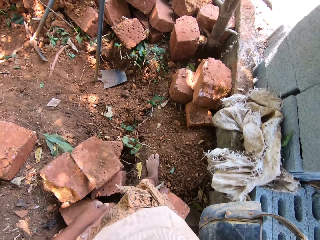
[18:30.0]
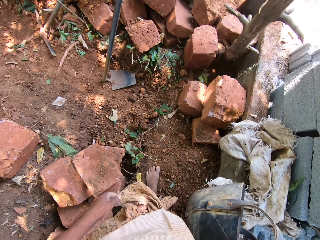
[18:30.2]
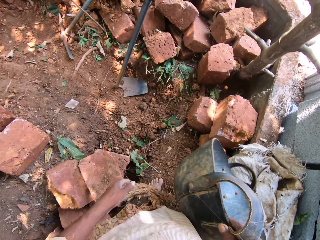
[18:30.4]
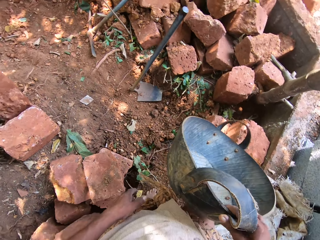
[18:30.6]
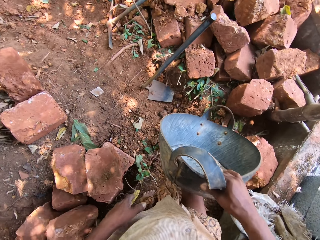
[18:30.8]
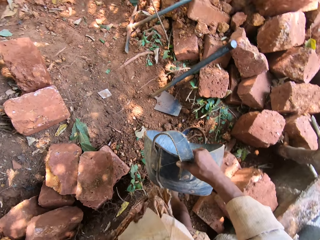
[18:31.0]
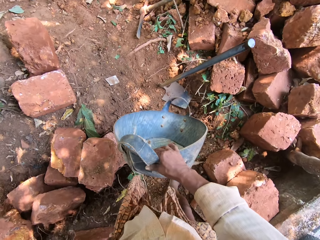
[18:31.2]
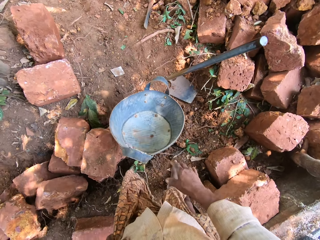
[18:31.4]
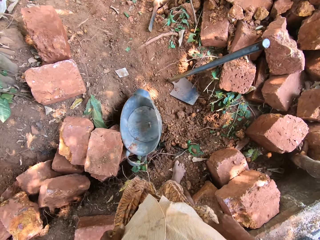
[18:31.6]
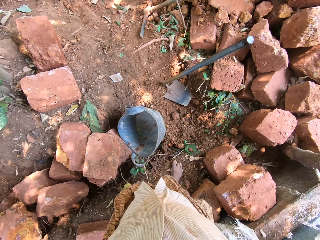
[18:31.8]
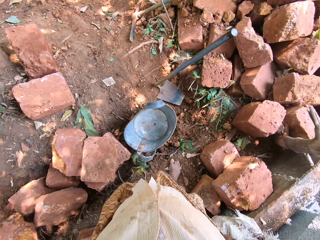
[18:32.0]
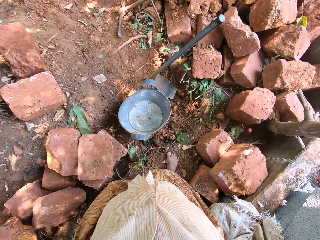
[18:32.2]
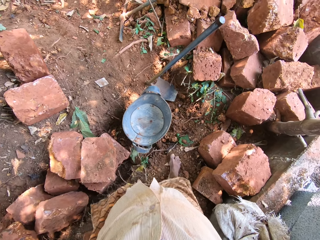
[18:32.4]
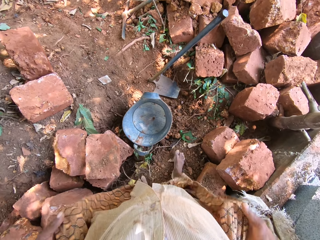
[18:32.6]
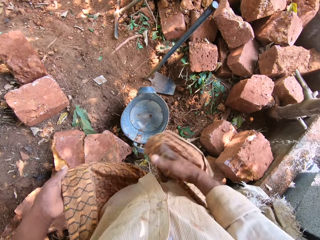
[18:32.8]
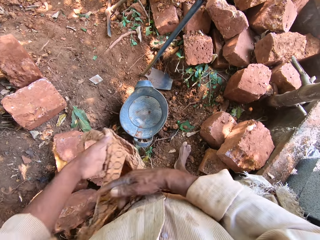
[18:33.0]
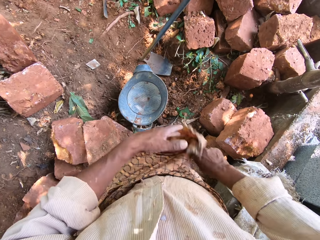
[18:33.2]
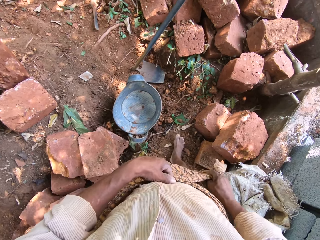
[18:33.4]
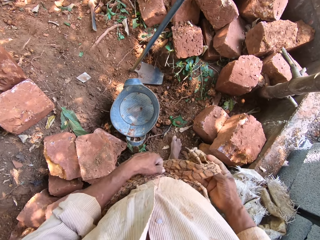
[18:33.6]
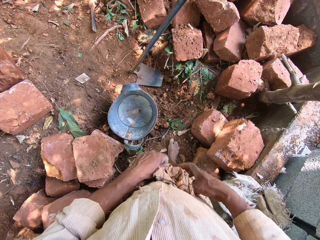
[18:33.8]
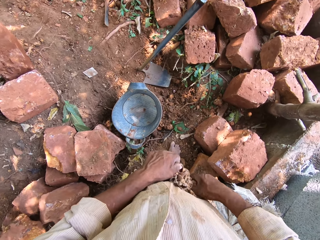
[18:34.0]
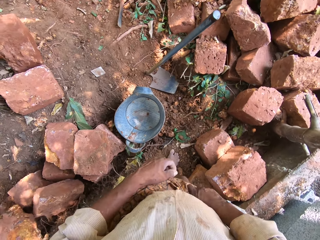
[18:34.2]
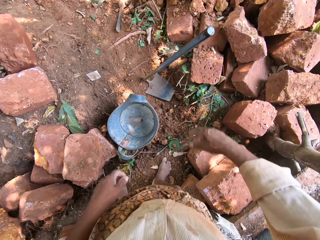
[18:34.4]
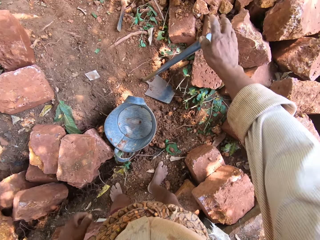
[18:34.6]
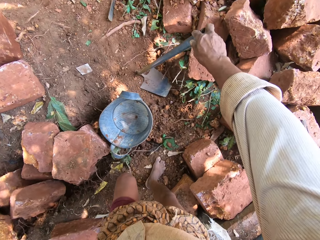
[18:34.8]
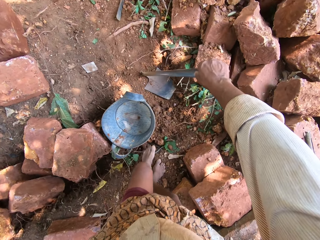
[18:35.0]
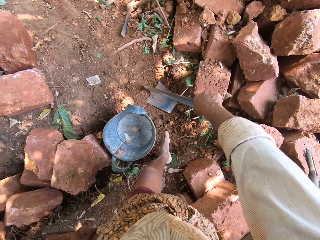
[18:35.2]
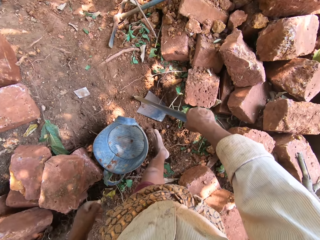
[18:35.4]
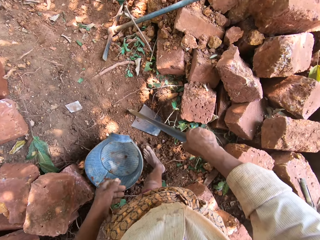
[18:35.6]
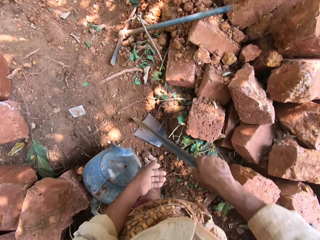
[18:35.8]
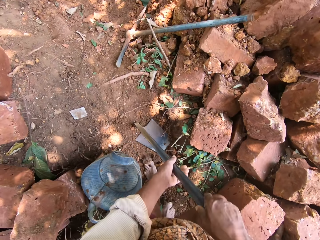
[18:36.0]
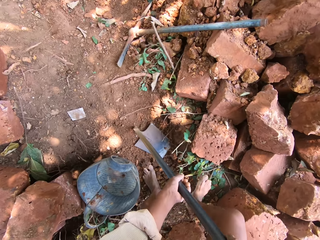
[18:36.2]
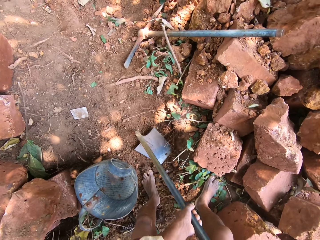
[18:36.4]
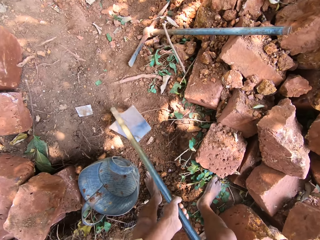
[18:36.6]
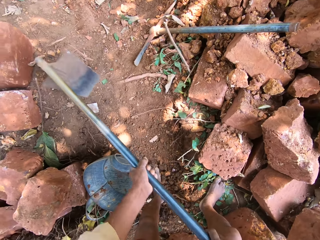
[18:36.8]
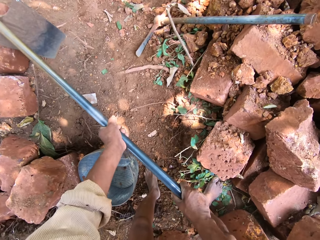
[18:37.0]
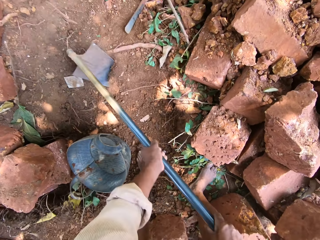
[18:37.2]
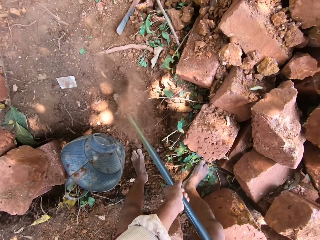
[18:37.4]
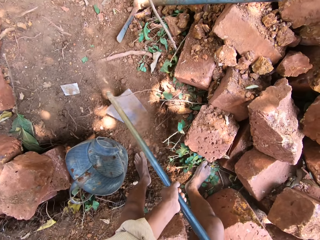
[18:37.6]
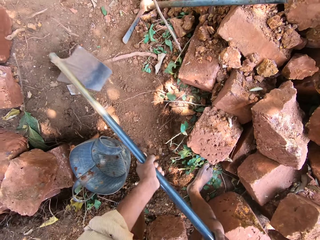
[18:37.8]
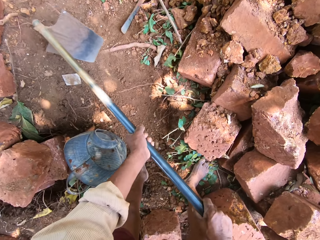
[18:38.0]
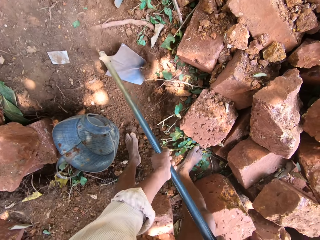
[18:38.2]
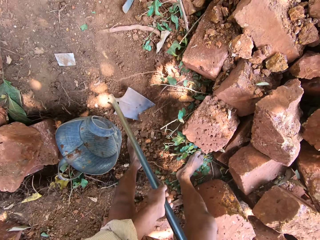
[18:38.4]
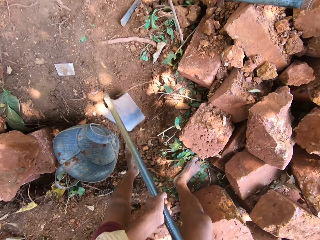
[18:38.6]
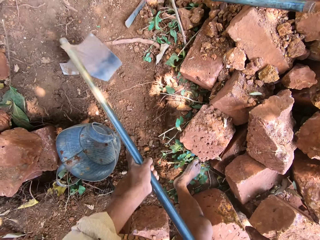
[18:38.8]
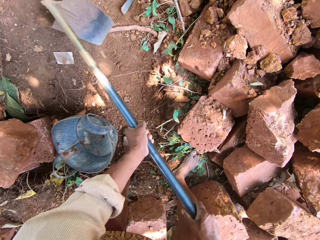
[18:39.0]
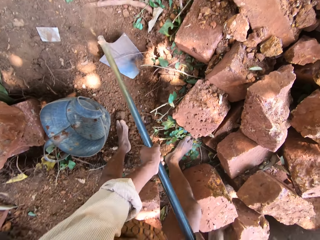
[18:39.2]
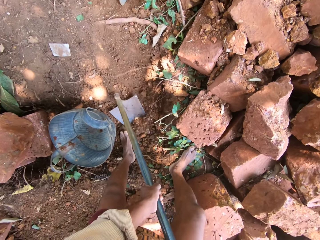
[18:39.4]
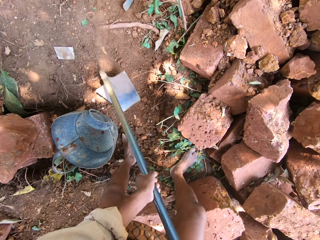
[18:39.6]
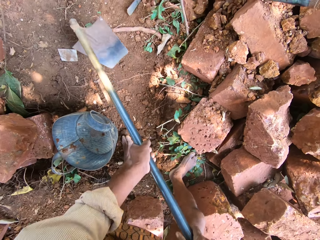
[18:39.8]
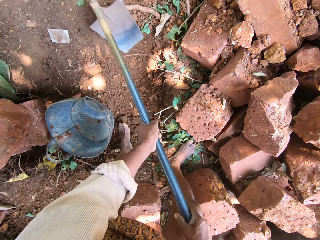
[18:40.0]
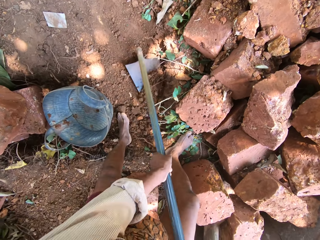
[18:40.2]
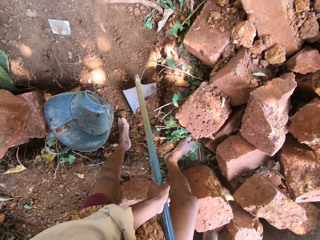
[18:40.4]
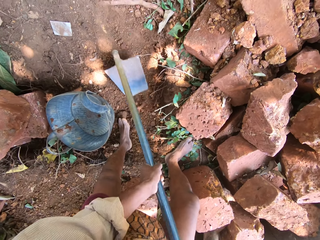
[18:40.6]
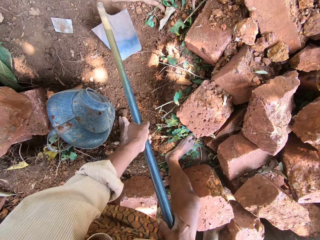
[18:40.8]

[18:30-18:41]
The camera wearer drops the head pan in his right hand on the ground. He adjusts his wrapper with his hands. He ties the cloth around his waist. He picks up the hoe and holds the hoe on the ground with his right hand. A man converses with the camera wearer. The camera wearer holds the hoe on the ground with his hands. He digs the soil with the hoe. He gathers sand on the ground with the hoe in his hands.

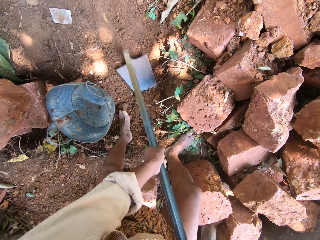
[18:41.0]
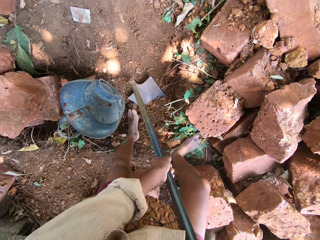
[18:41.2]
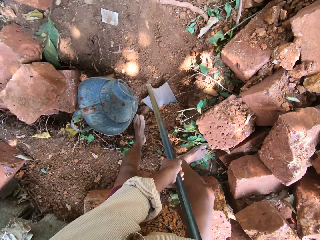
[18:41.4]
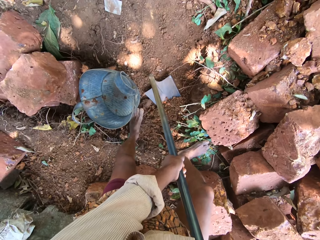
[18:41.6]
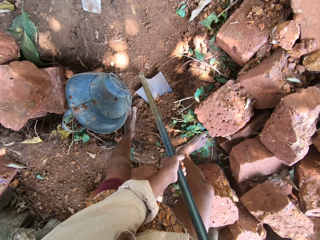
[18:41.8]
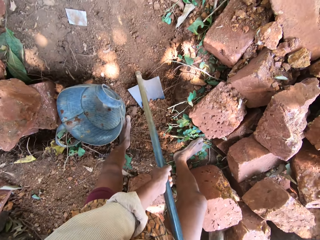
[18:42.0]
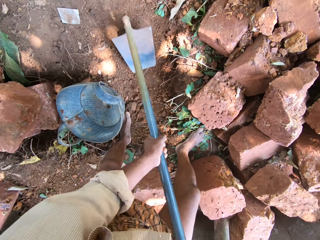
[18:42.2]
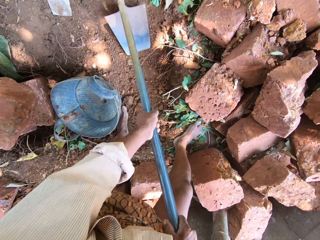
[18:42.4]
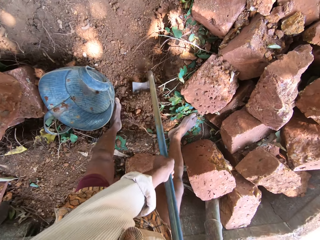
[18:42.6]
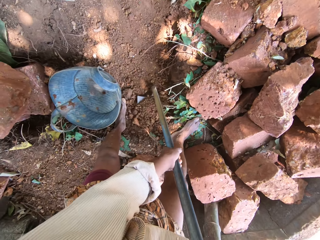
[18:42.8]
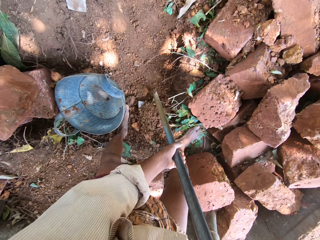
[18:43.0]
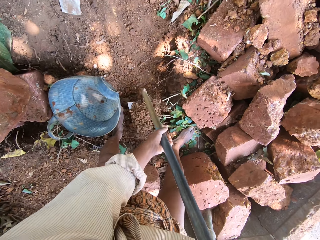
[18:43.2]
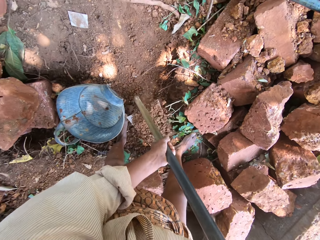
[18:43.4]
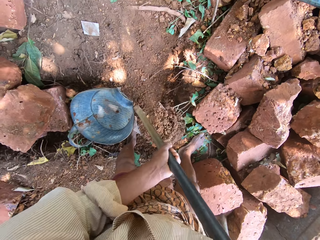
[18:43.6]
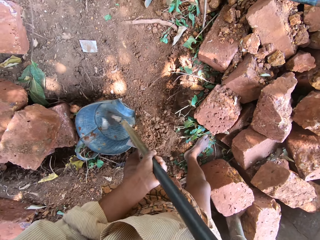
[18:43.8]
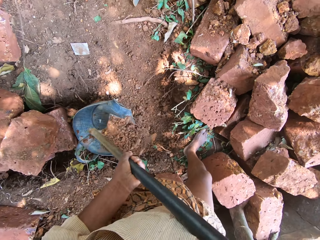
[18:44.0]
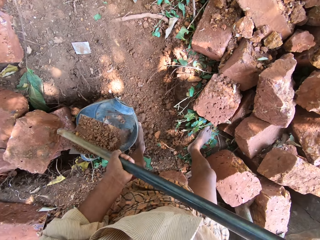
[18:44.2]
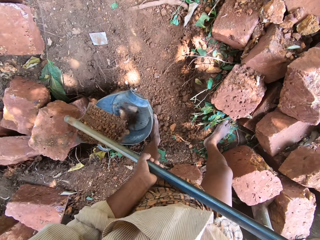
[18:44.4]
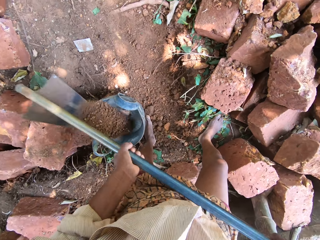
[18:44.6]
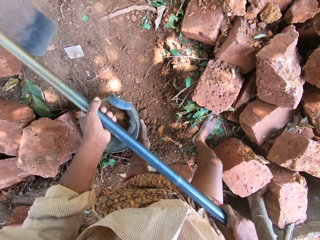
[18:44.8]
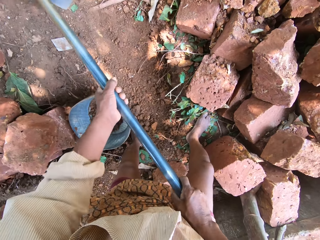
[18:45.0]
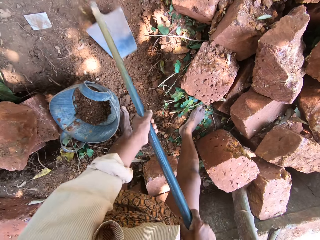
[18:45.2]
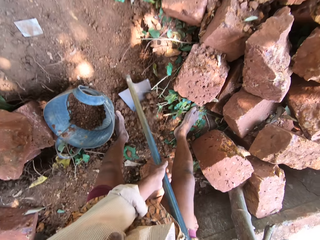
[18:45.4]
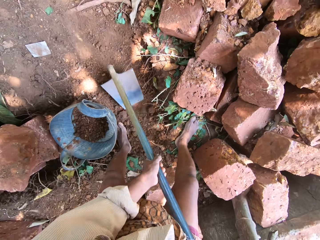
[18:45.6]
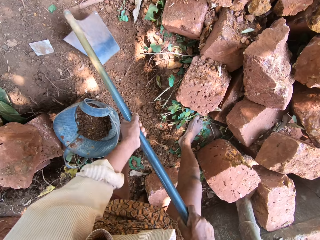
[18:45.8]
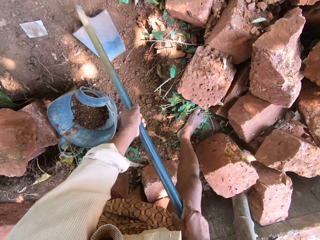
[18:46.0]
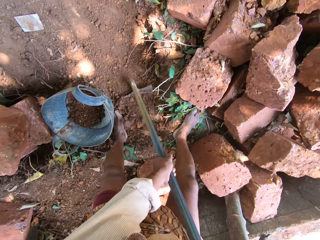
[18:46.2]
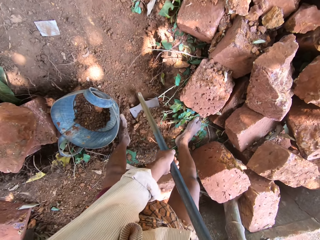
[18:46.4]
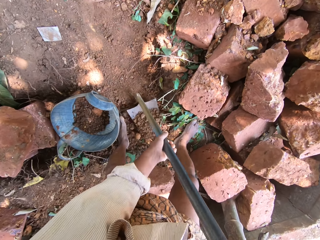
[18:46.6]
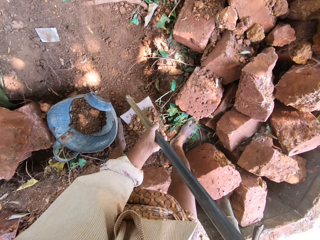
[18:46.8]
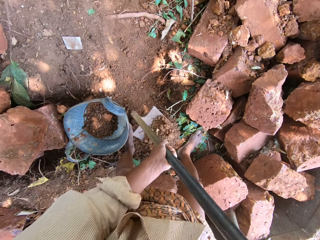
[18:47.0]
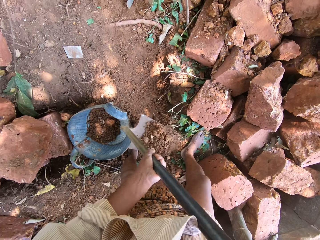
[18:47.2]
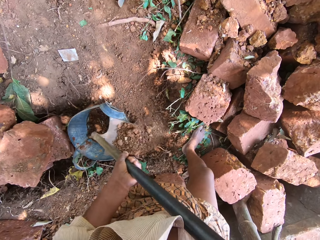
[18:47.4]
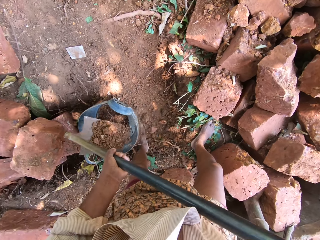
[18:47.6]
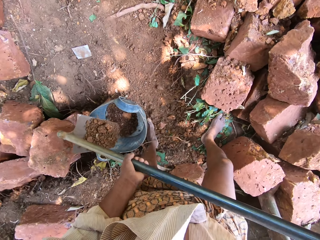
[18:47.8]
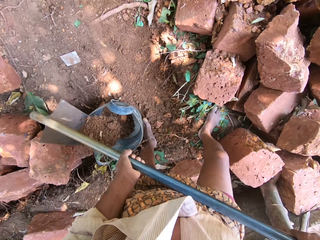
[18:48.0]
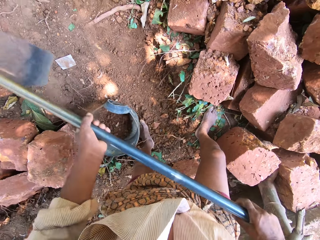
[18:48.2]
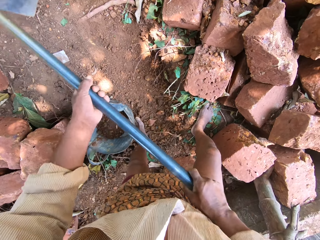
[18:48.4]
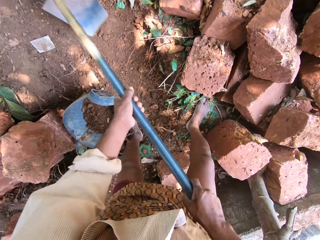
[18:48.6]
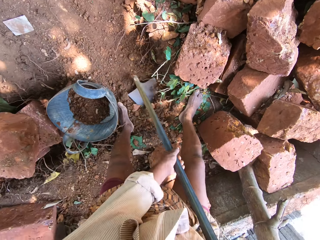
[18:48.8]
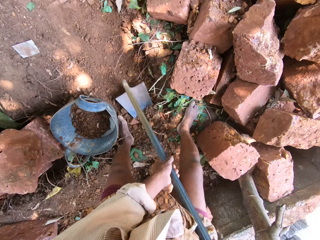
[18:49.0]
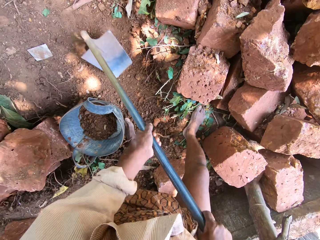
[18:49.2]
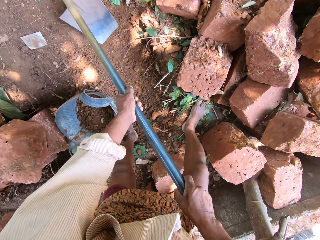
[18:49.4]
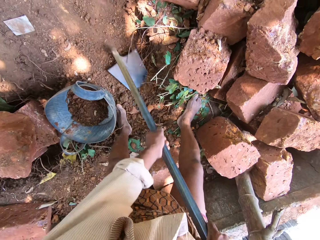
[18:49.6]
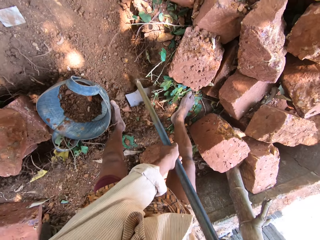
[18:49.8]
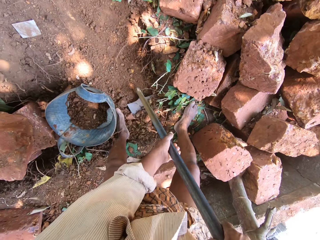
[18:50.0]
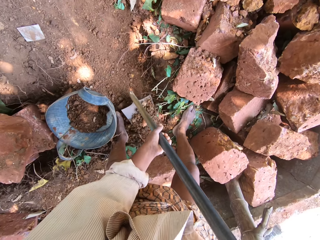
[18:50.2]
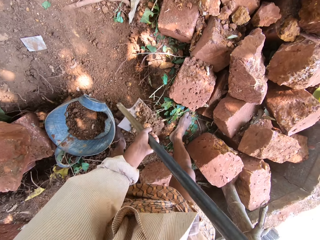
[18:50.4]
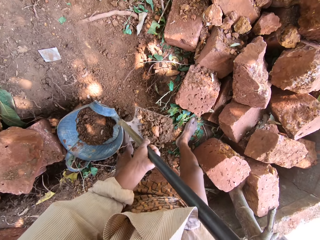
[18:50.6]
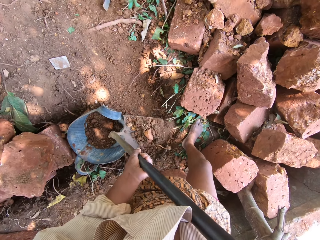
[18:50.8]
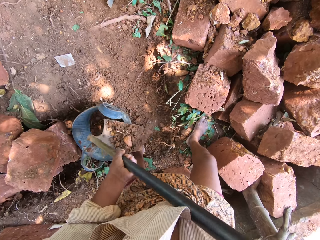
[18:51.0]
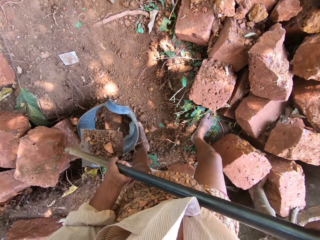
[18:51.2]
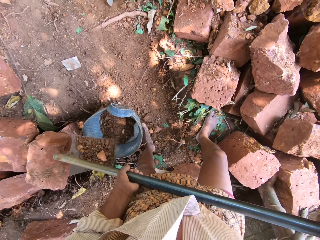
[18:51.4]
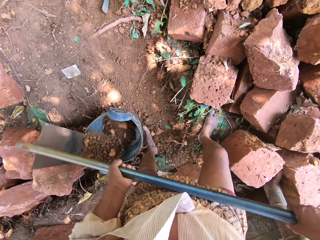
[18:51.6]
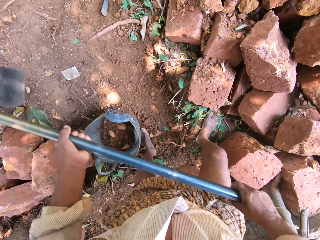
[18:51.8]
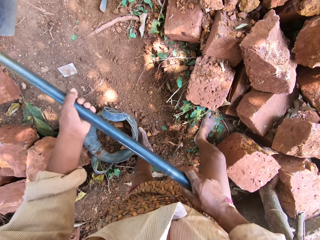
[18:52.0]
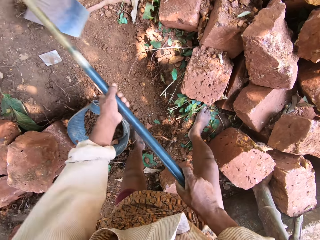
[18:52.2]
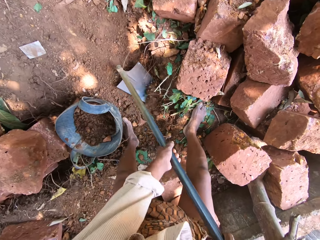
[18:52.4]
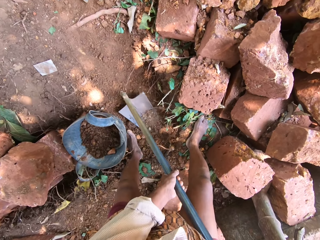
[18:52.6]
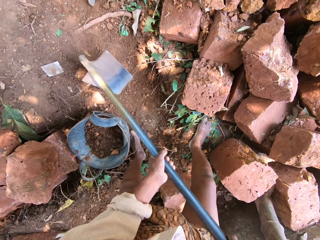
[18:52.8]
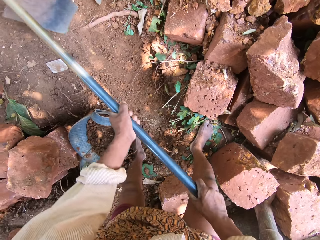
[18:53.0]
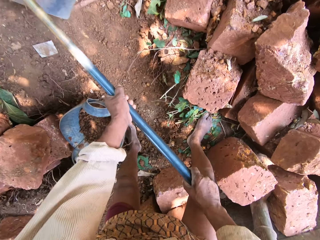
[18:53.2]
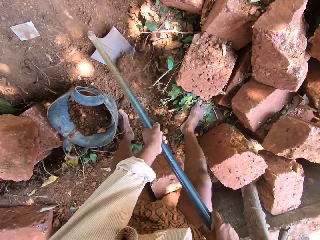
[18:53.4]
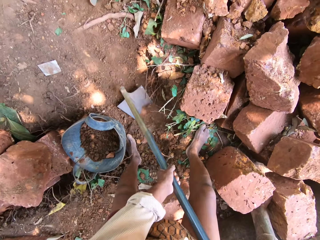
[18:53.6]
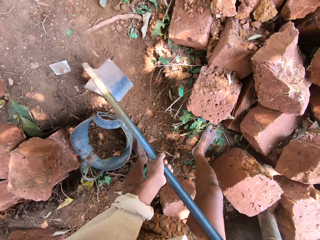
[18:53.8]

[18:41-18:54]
The camera wearer scoops sand from the ground with the hoe in his hands. He pours the sand from the hoe in his hands into the head pan on the ground. He digs the soil with the hoe. He scoops sand from the ground with the hoe in his hands. He pours the sand from the hoe in his hands into the head pan on the ground. He digs the soil with the hoe. He scoops sand from the ground with the hoe in his hands. He pours the sand from the hoe in his hands into the head pan on the ground. He gathers sand on the ground with the hoe in his hands. He digs the soil with the hoe.
